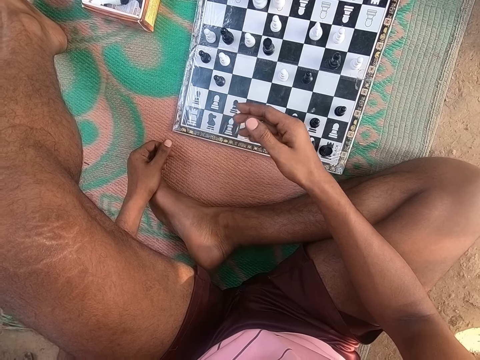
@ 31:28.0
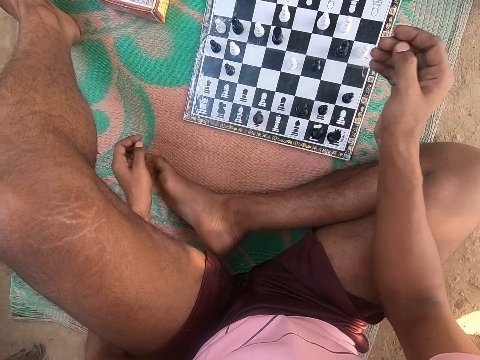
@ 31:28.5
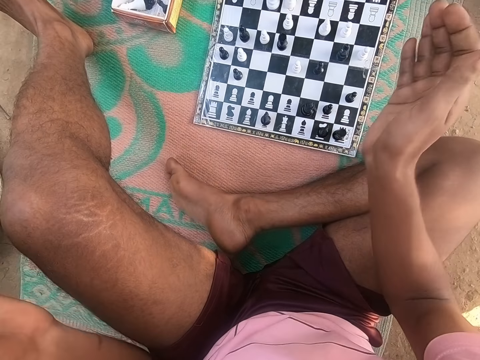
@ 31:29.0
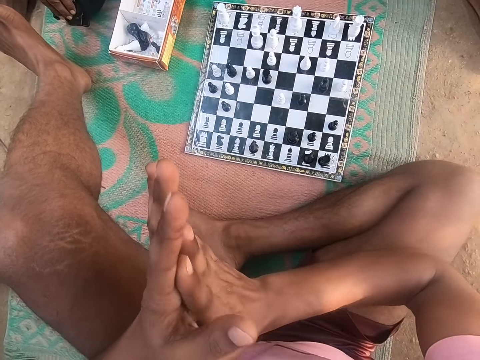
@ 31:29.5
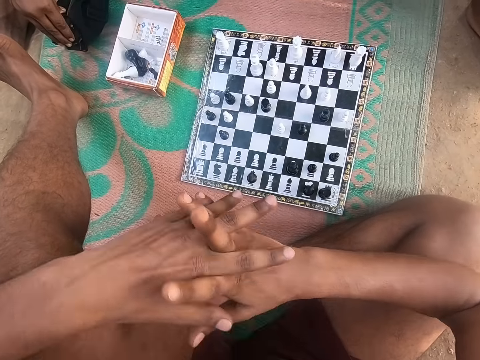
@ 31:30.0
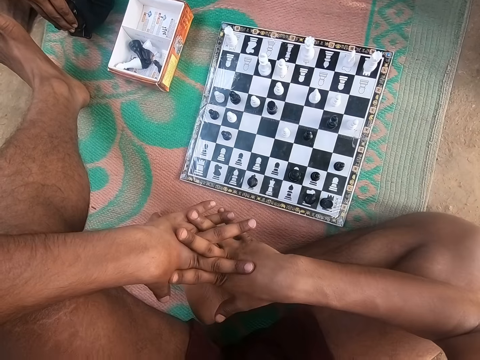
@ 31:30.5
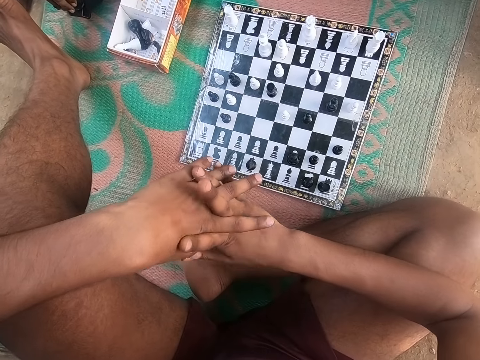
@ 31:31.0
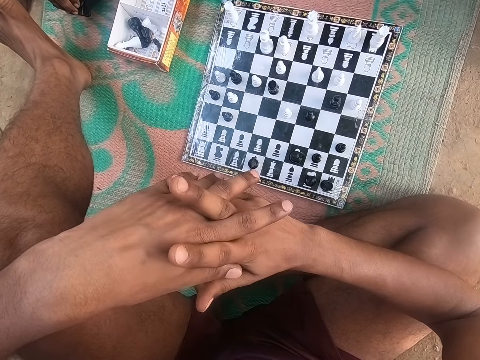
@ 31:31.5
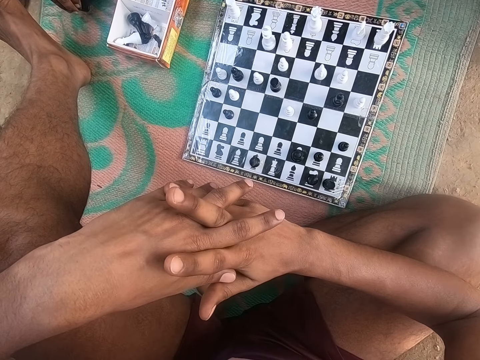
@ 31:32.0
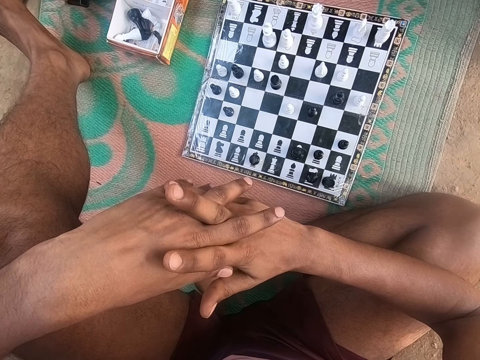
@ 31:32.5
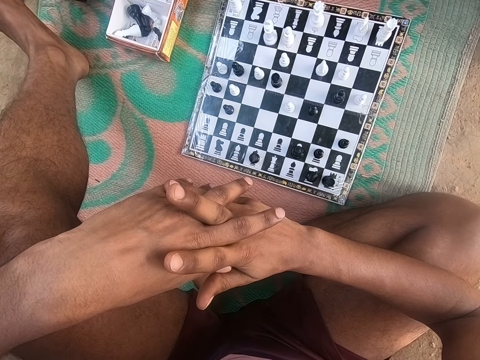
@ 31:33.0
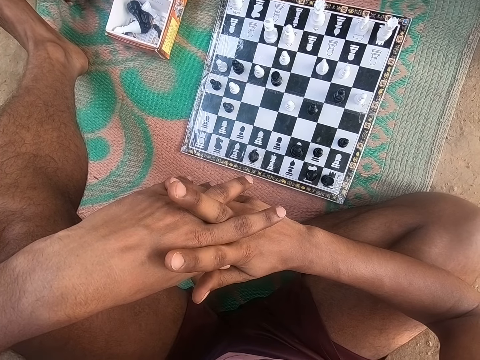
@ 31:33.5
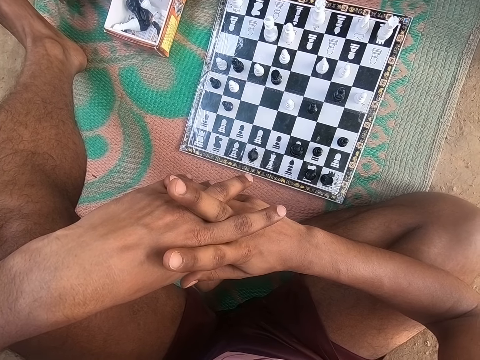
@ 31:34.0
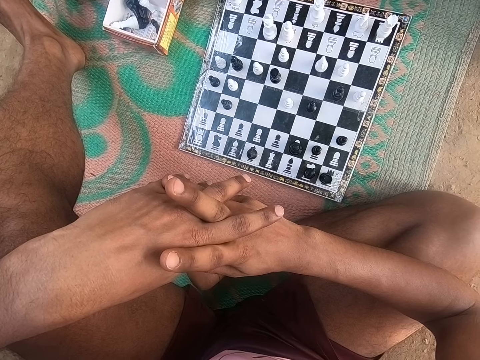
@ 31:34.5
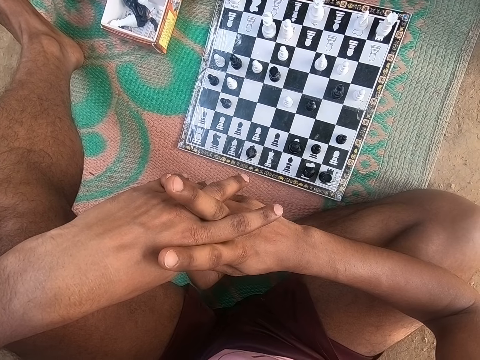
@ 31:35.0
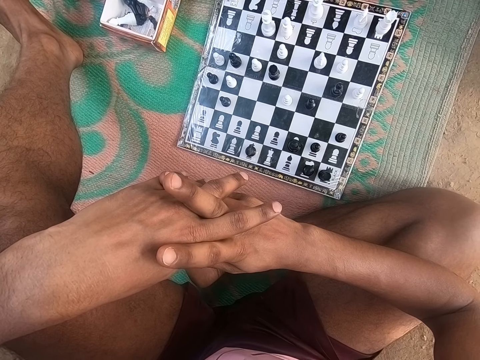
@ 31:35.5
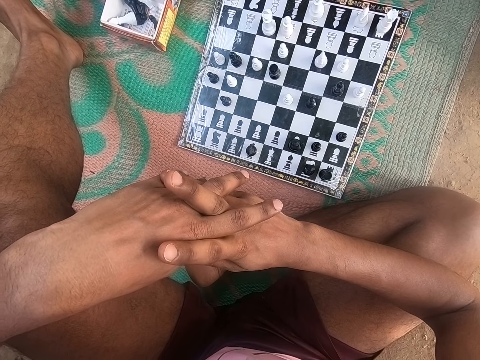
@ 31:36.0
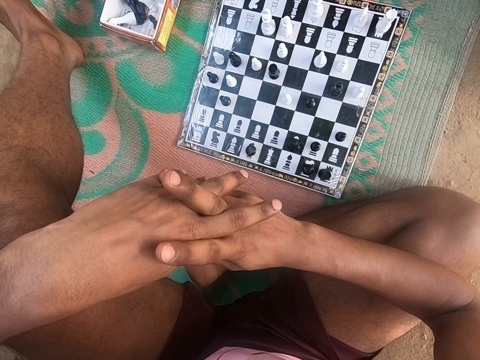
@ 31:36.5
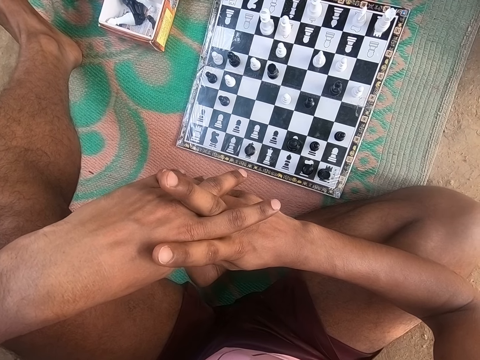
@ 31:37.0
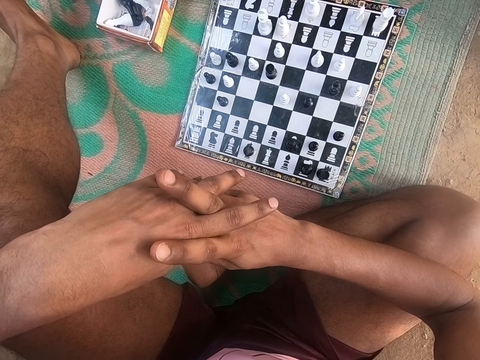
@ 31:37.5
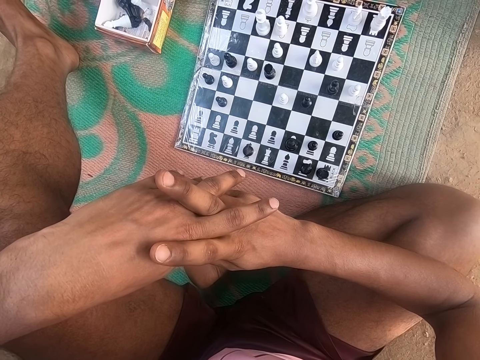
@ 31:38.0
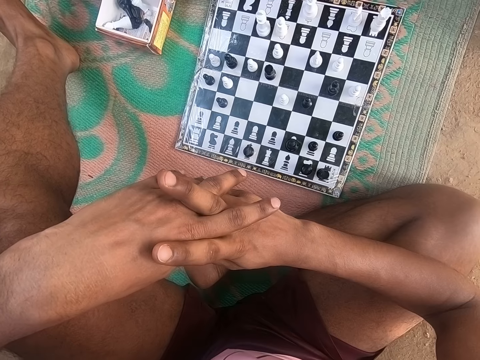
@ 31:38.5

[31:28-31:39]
The camera wearer claps hands, squeezes the hand, and looks around the chess board.

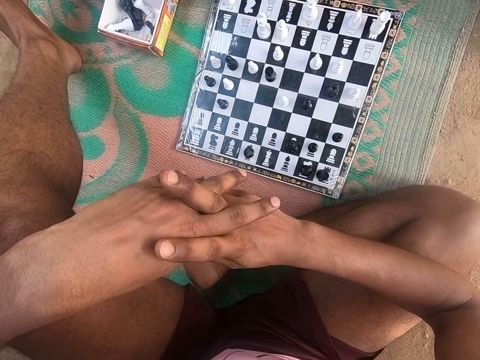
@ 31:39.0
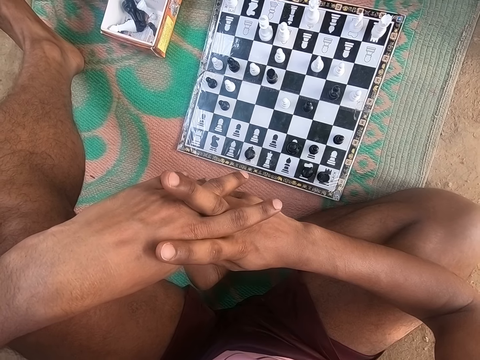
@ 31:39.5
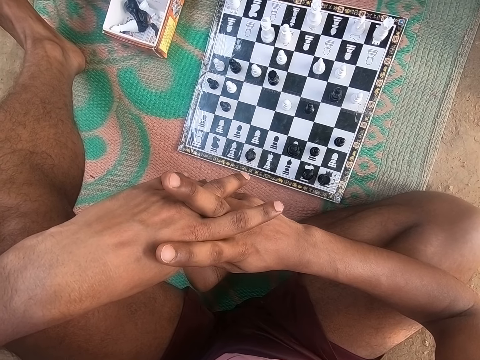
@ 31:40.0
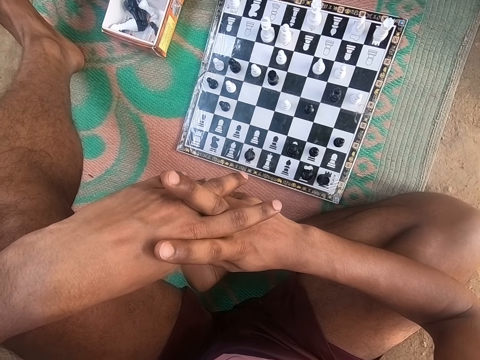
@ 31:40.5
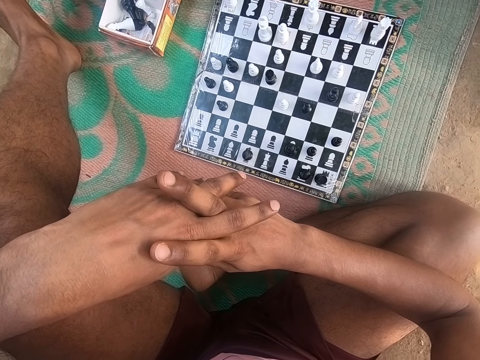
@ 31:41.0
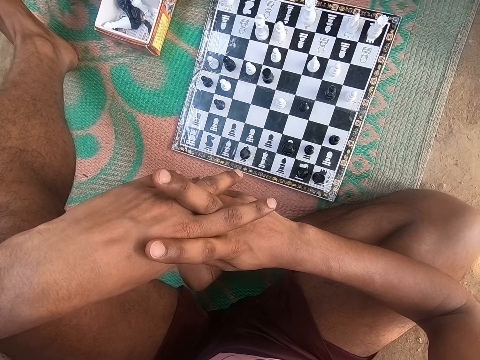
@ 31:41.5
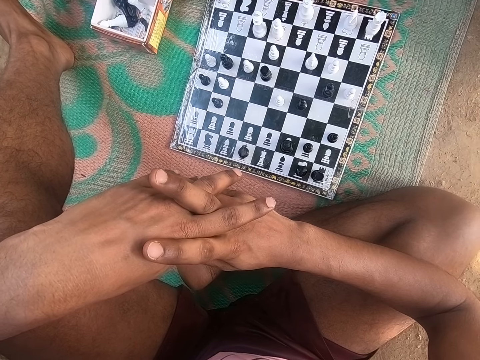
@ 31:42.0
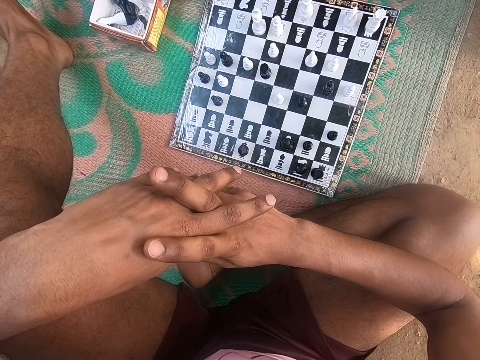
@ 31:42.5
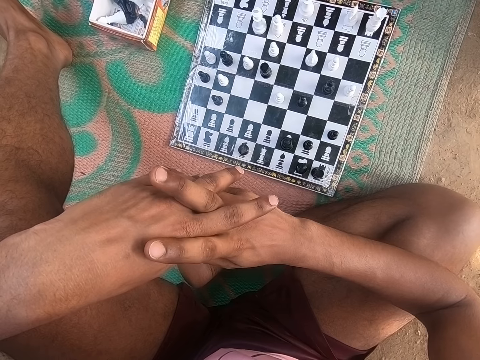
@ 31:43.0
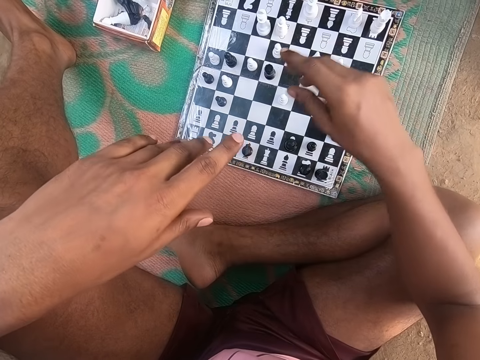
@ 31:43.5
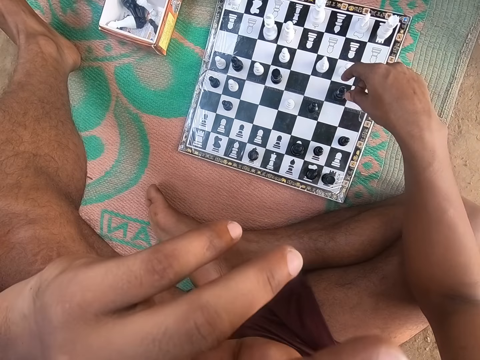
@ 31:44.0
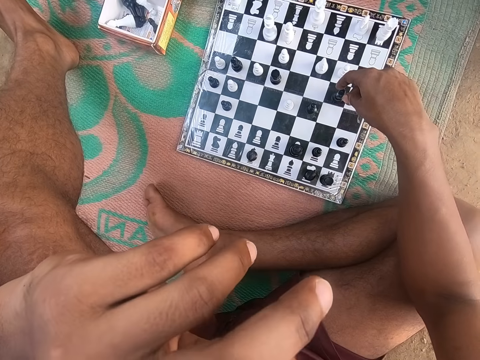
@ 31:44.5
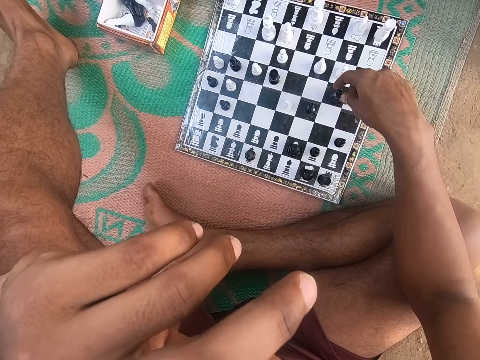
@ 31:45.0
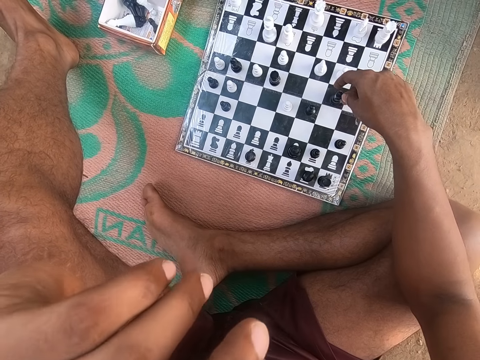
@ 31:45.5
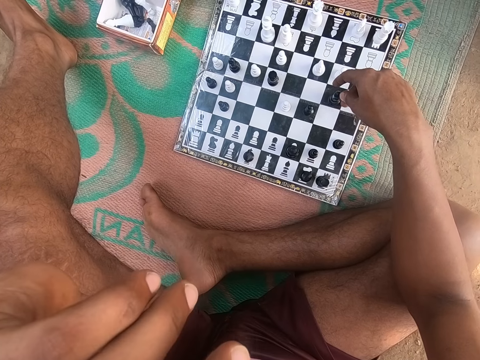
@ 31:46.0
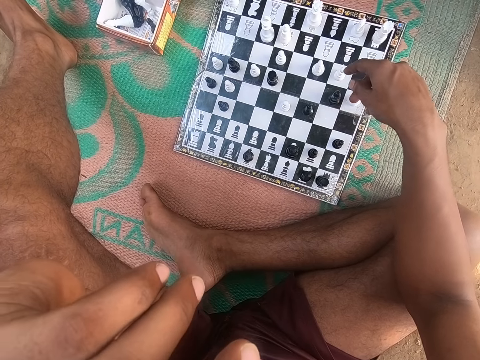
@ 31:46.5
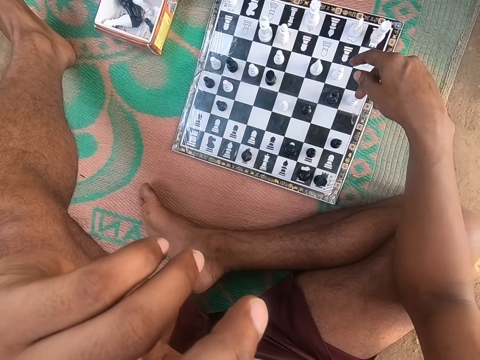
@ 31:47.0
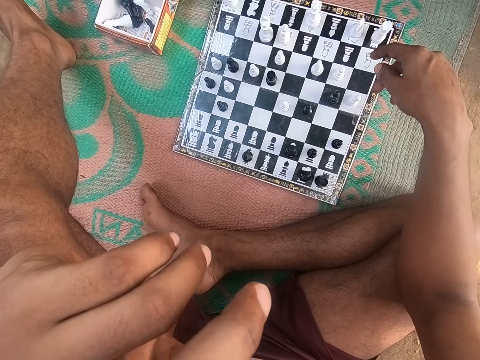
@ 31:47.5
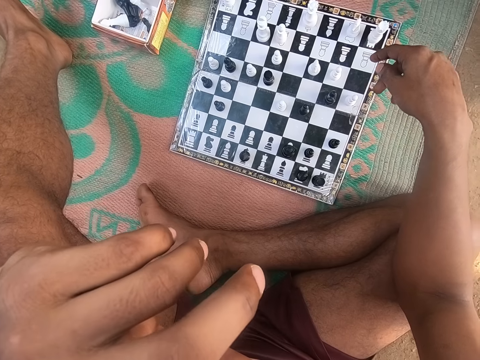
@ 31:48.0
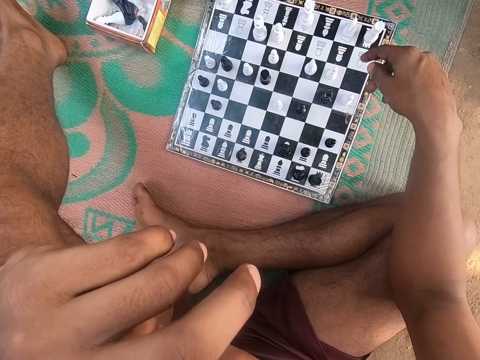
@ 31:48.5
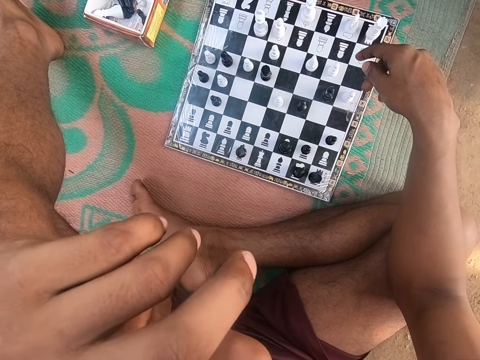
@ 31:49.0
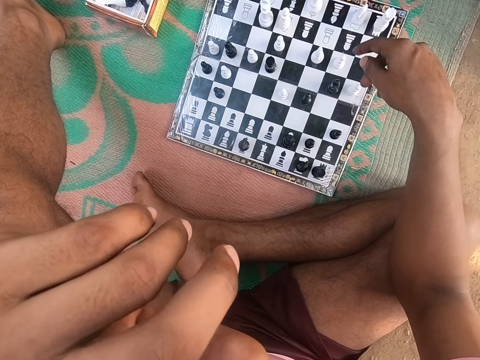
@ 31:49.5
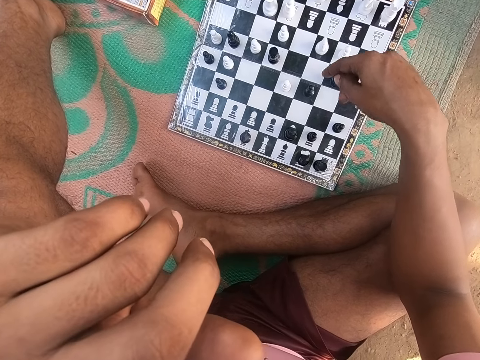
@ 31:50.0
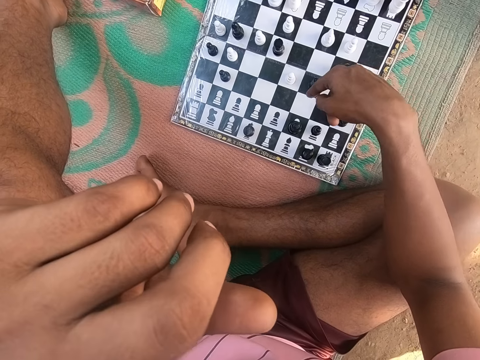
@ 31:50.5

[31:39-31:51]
The camera wearer touches something. They hold a piece. They touch something. They look around the chess board.

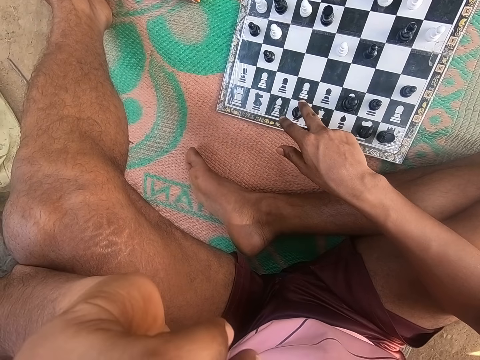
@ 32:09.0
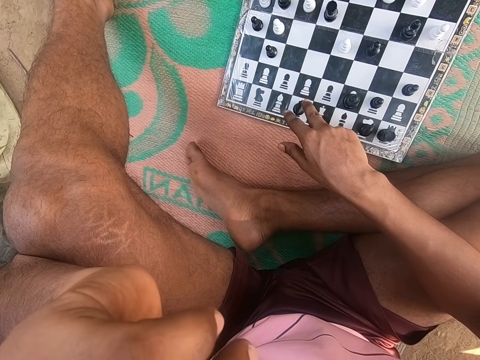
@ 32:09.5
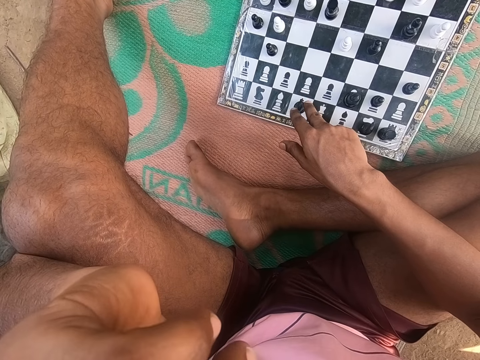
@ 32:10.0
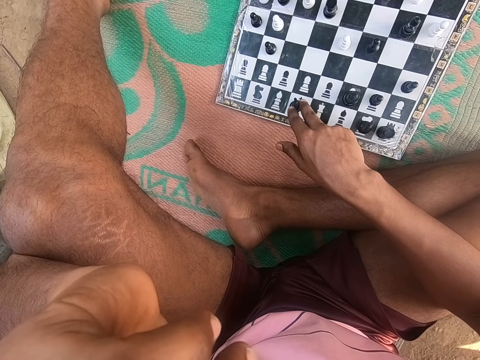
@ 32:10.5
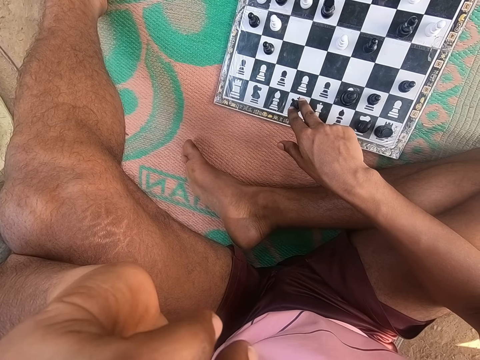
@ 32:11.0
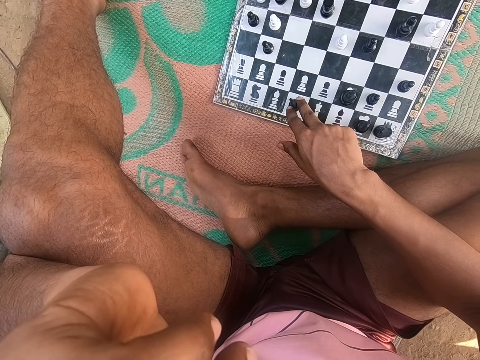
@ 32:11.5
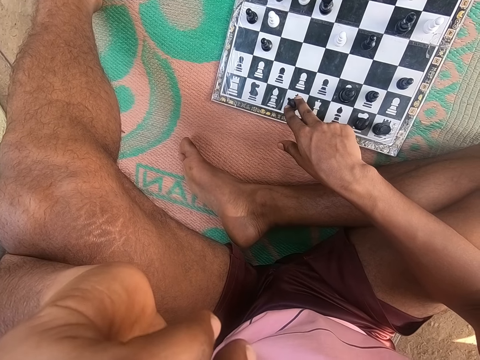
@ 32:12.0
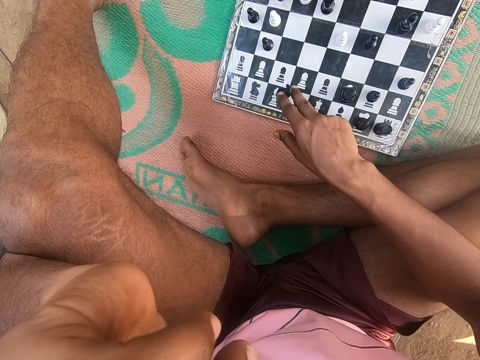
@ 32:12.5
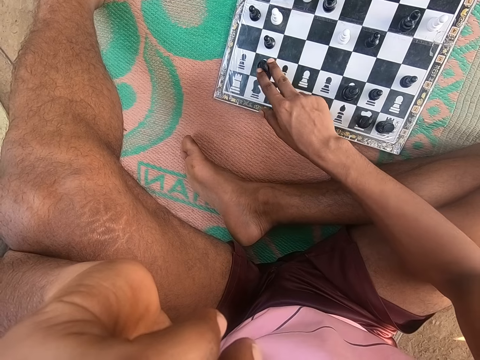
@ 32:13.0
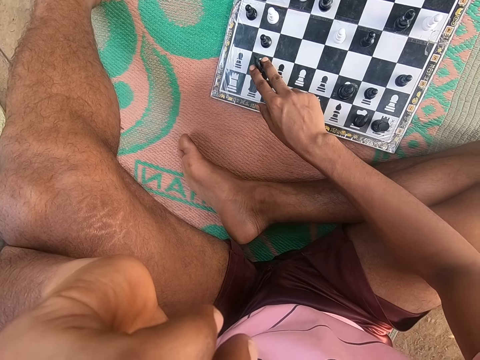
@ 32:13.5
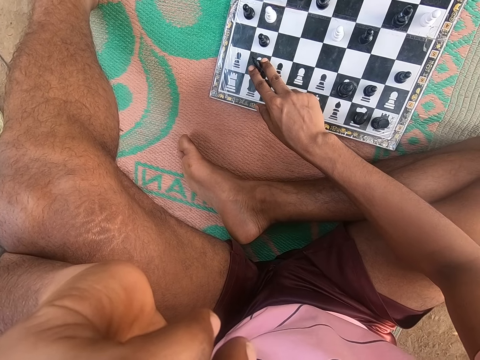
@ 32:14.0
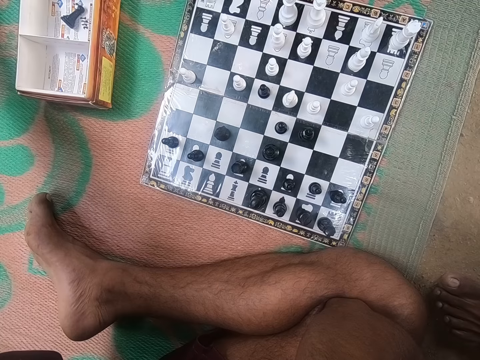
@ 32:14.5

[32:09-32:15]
The camera wearer holds a piece. They move the piece on the chess board.
